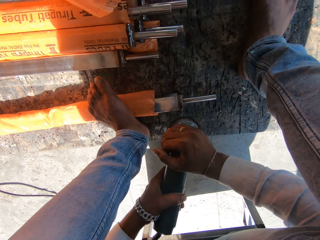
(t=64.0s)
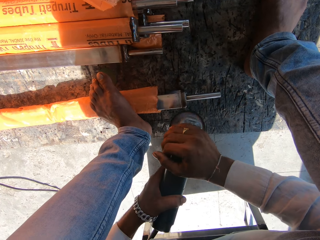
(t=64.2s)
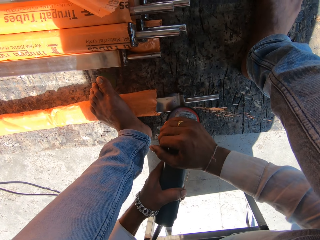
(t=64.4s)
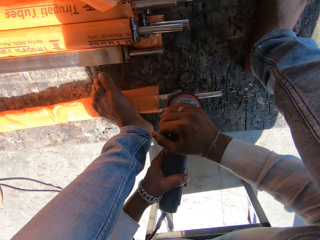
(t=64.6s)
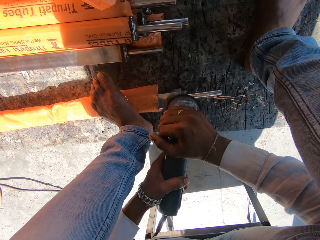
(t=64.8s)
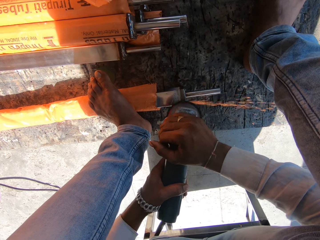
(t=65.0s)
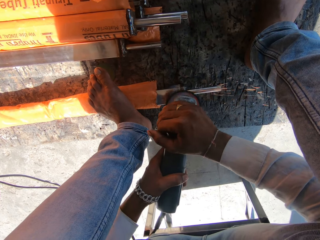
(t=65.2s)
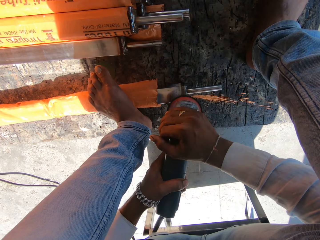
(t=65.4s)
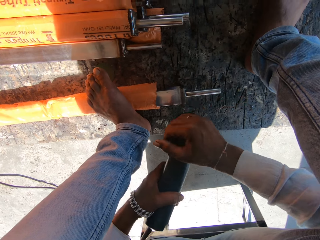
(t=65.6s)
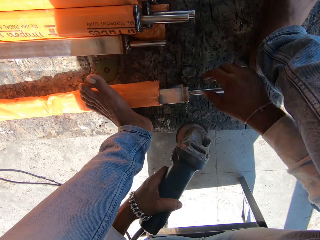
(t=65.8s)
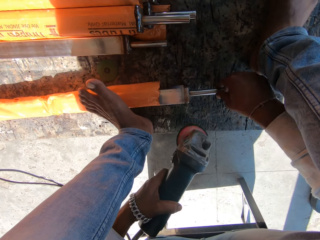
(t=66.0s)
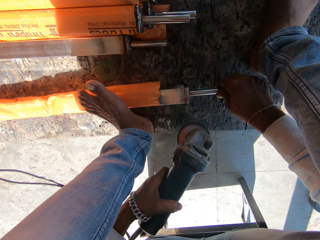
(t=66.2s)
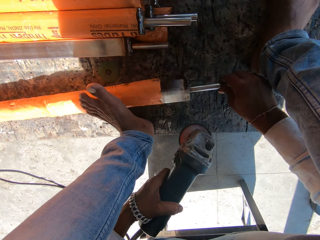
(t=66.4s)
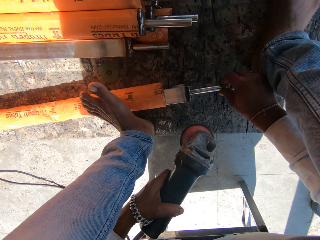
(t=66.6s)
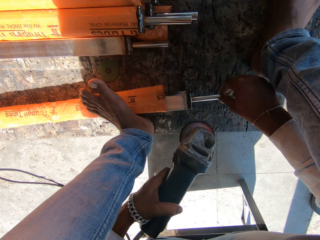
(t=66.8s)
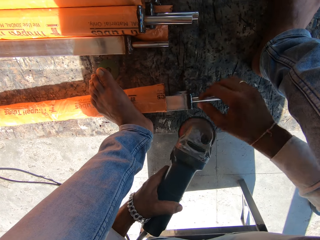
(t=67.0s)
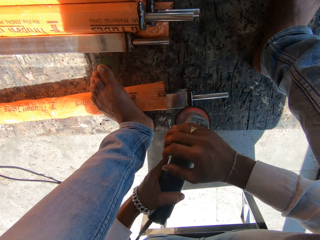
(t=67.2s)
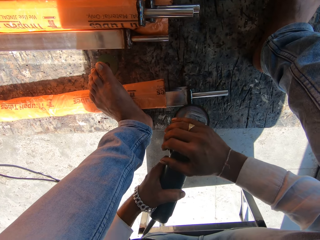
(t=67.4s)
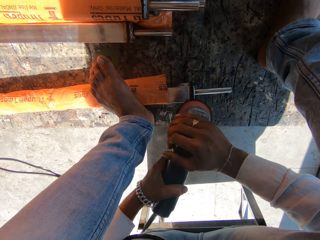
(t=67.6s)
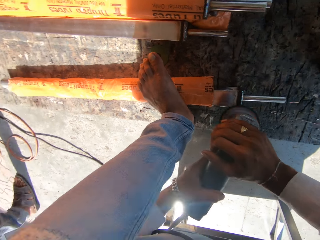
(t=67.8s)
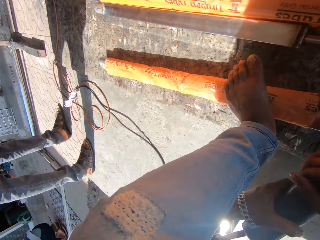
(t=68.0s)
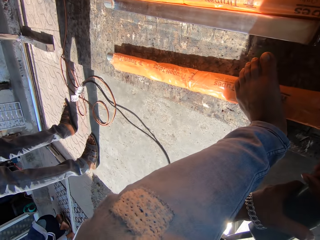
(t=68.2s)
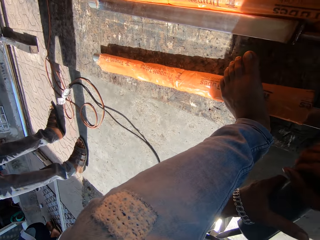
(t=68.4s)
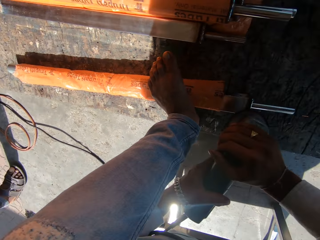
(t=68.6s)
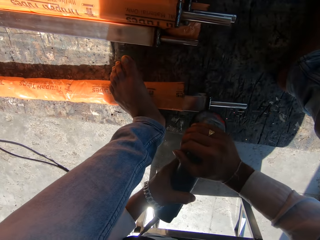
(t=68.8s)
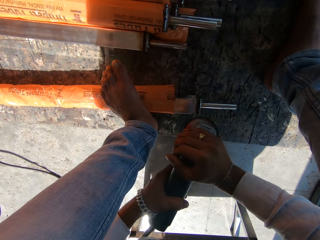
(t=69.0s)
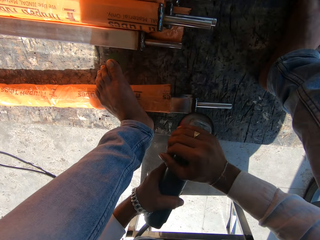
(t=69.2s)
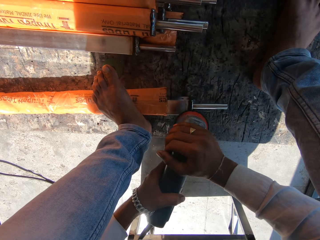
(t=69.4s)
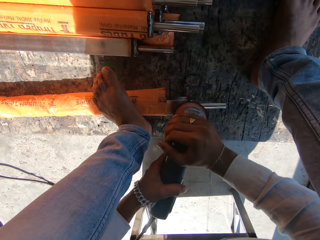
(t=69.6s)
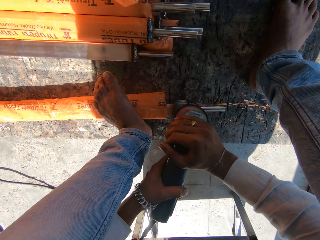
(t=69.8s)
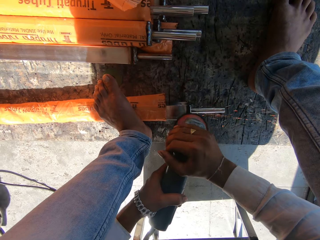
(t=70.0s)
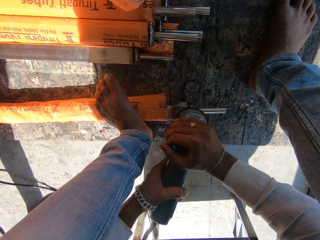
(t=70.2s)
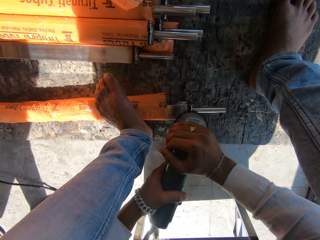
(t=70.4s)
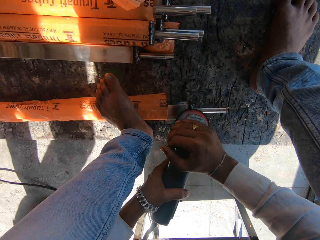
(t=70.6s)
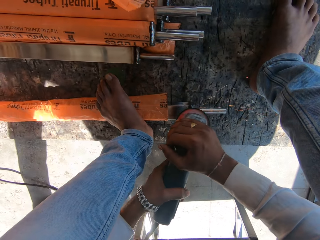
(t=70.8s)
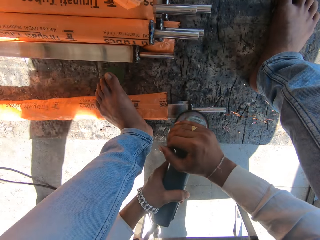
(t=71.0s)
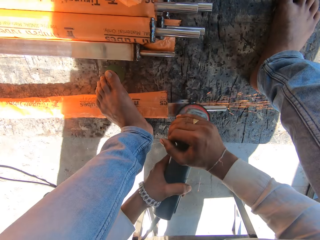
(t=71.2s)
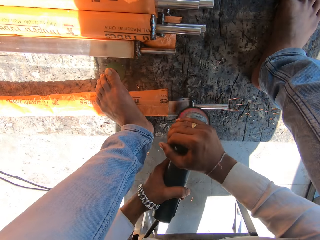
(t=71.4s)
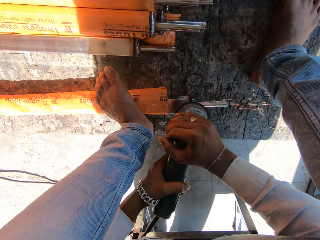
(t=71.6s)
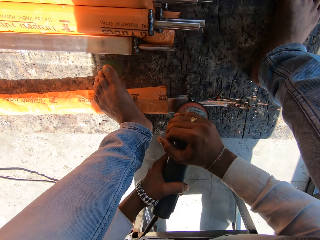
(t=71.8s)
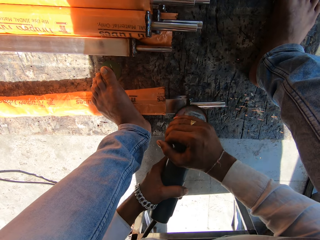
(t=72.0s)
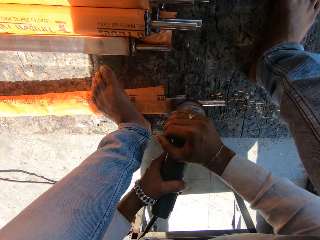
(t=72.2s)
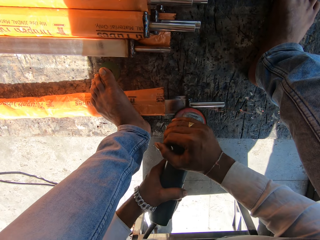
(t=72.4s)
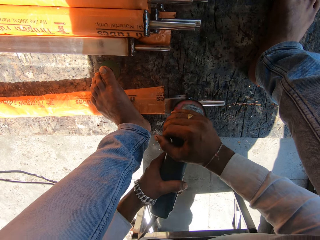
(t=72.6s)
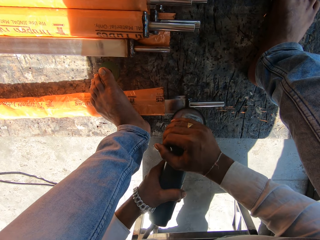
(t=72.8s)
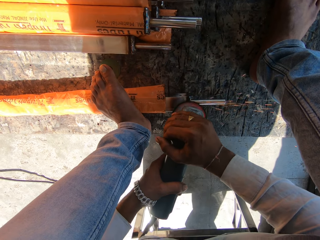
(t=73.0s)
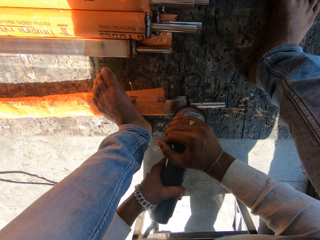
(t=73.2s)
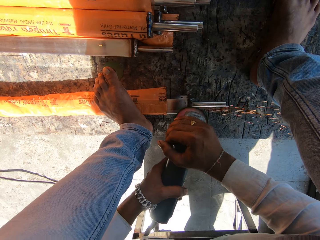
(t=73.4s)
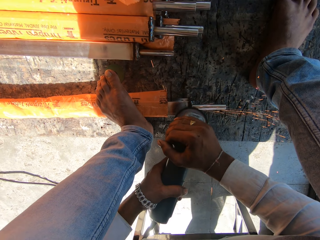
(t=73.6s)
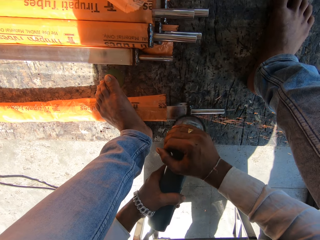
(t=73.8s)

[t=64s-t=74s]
The camera wearer removes his right hand from the rotary tool. He turns the edge of the aluminum rod or metal with his right hand. He sharpens the edge of the aluminum rod with the rotary tool in his hands. He smoothens the metal with the angle grinder. He looks sideways.

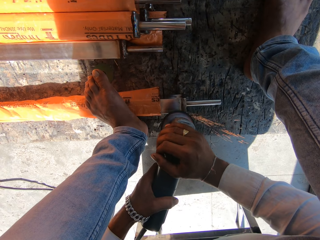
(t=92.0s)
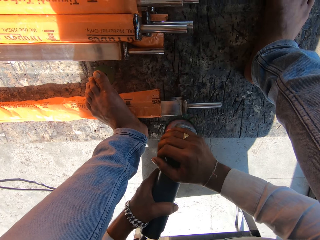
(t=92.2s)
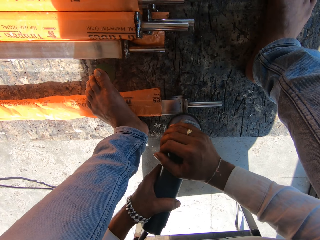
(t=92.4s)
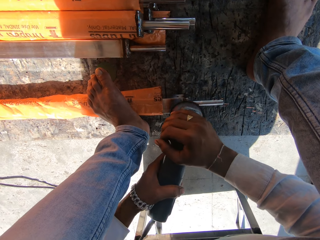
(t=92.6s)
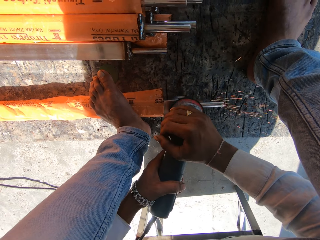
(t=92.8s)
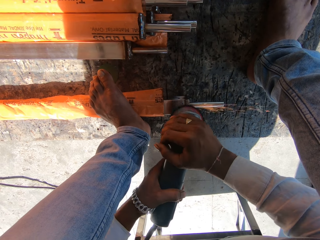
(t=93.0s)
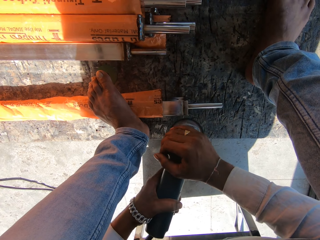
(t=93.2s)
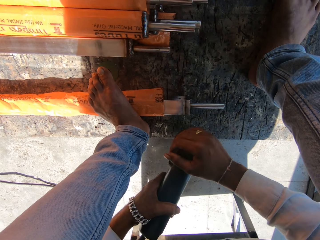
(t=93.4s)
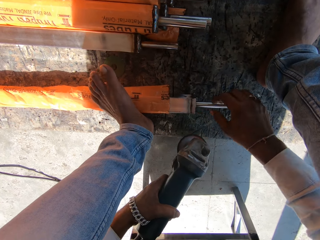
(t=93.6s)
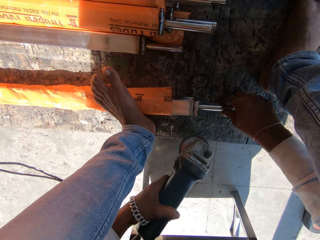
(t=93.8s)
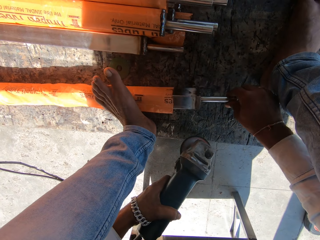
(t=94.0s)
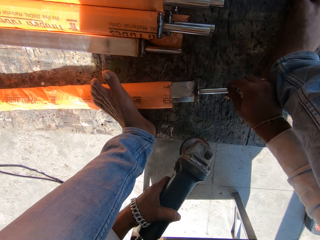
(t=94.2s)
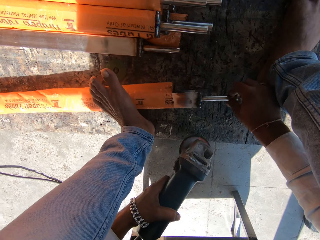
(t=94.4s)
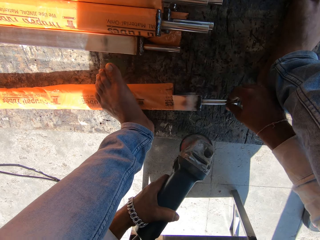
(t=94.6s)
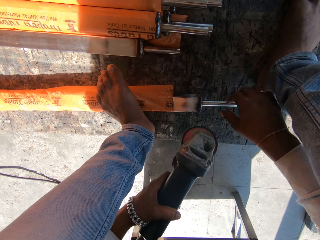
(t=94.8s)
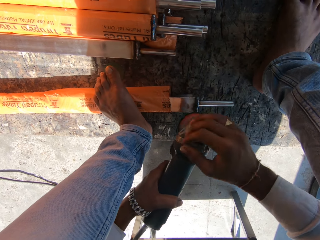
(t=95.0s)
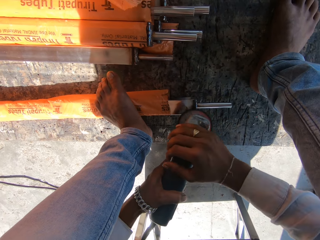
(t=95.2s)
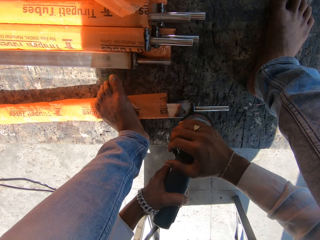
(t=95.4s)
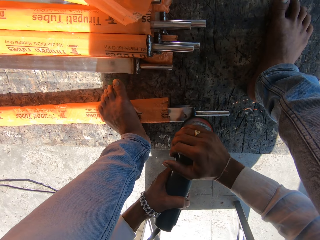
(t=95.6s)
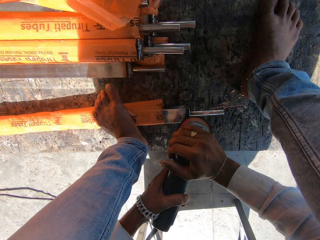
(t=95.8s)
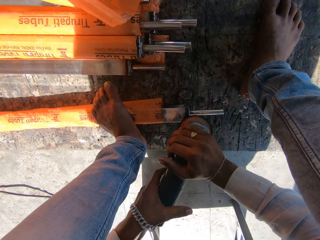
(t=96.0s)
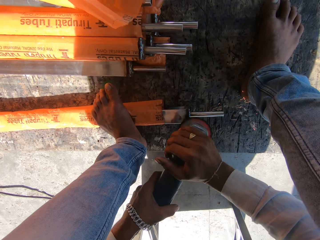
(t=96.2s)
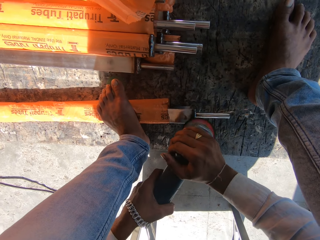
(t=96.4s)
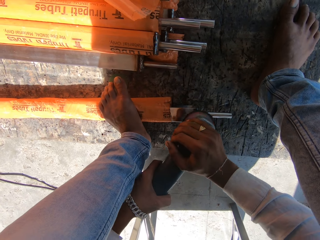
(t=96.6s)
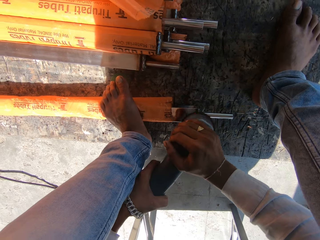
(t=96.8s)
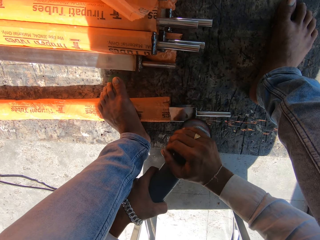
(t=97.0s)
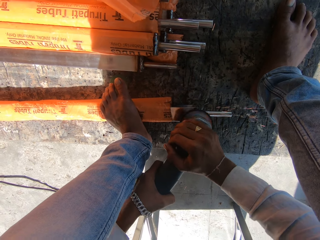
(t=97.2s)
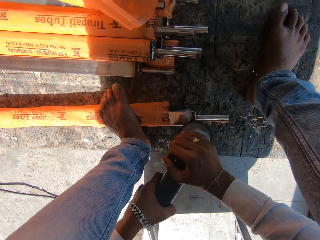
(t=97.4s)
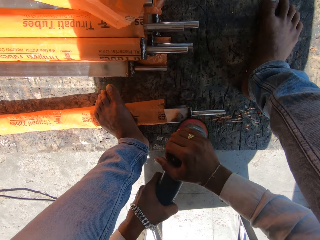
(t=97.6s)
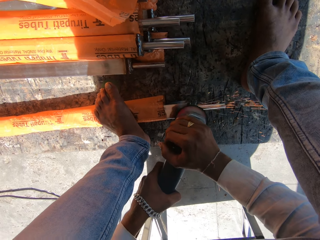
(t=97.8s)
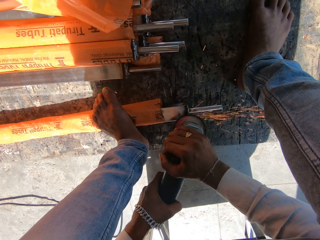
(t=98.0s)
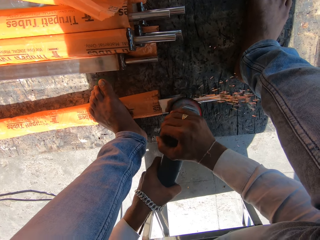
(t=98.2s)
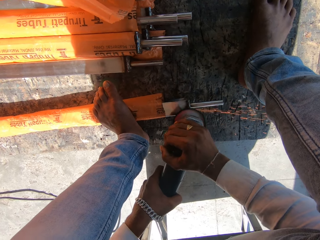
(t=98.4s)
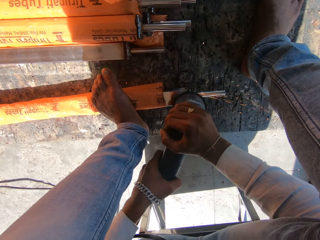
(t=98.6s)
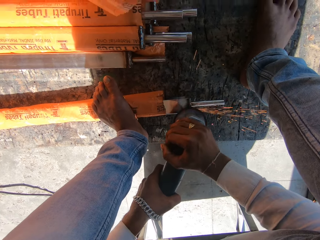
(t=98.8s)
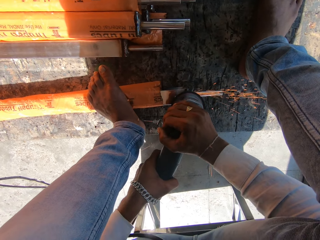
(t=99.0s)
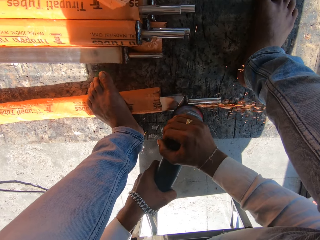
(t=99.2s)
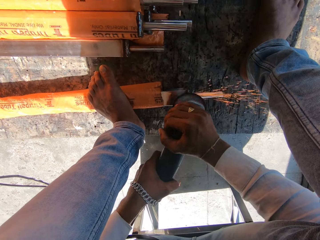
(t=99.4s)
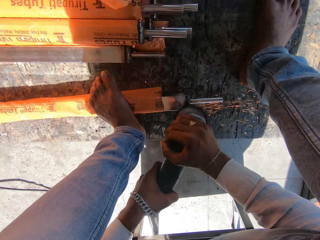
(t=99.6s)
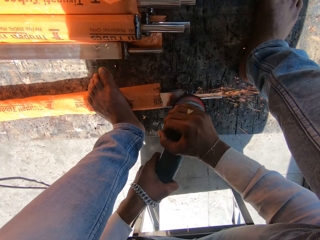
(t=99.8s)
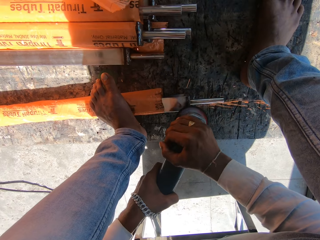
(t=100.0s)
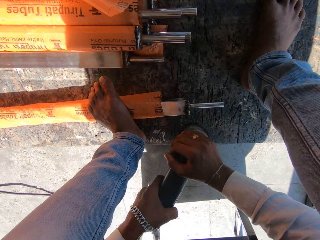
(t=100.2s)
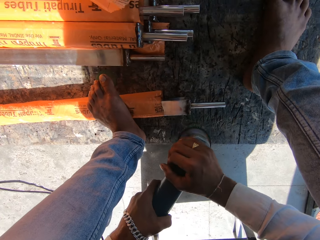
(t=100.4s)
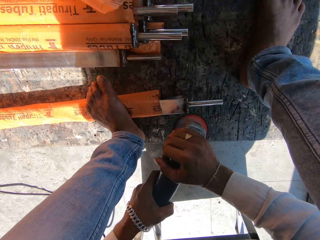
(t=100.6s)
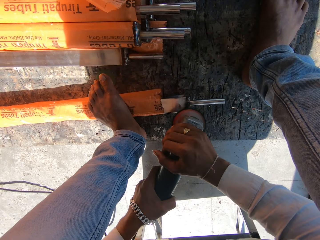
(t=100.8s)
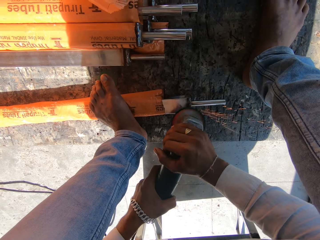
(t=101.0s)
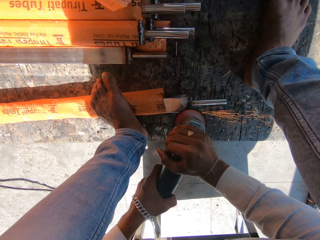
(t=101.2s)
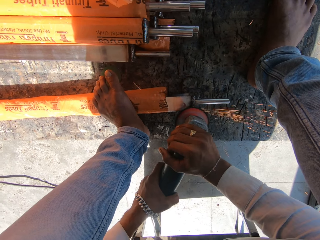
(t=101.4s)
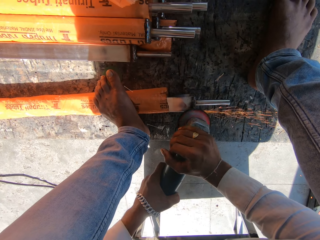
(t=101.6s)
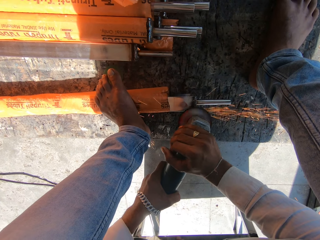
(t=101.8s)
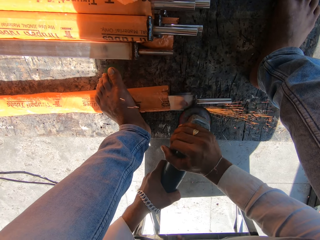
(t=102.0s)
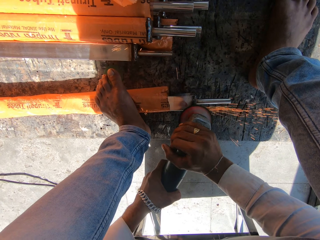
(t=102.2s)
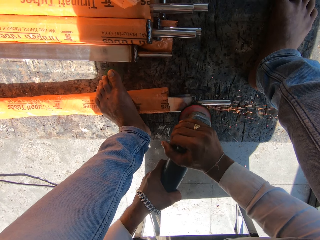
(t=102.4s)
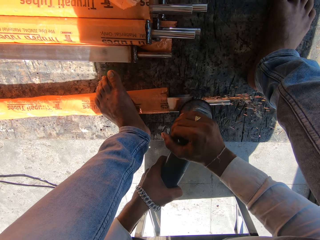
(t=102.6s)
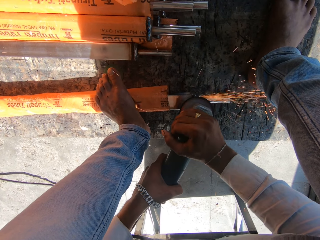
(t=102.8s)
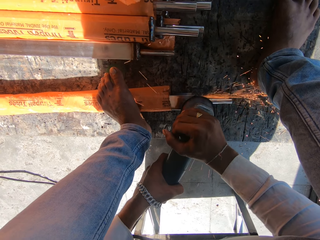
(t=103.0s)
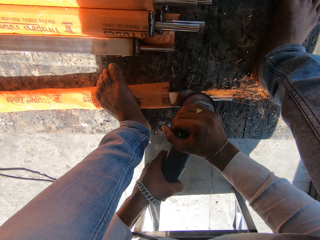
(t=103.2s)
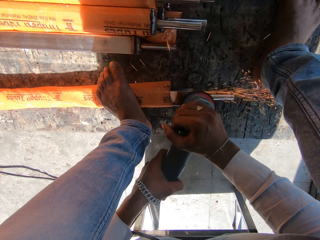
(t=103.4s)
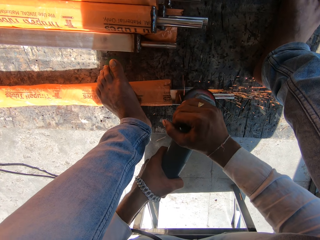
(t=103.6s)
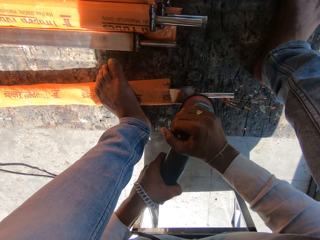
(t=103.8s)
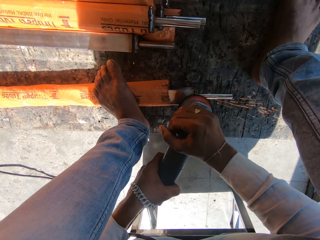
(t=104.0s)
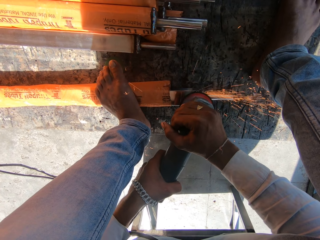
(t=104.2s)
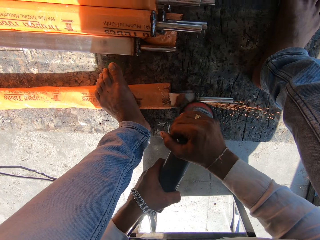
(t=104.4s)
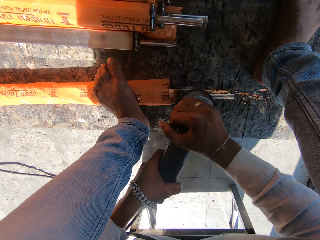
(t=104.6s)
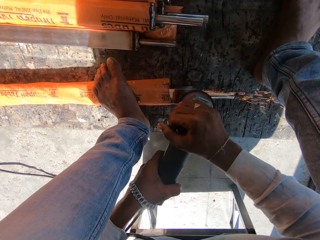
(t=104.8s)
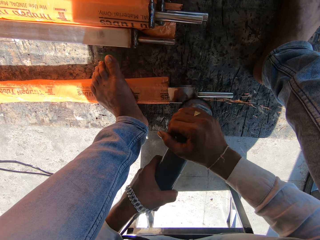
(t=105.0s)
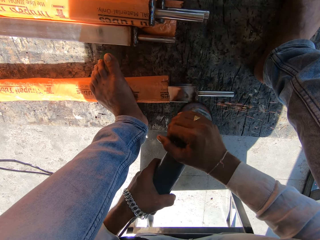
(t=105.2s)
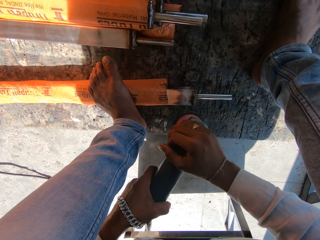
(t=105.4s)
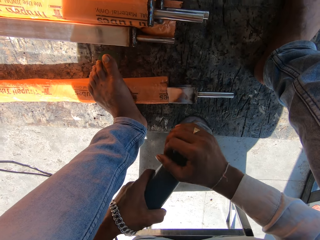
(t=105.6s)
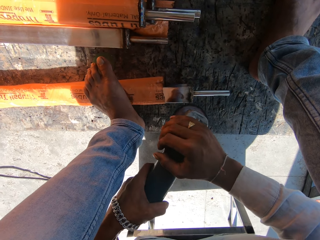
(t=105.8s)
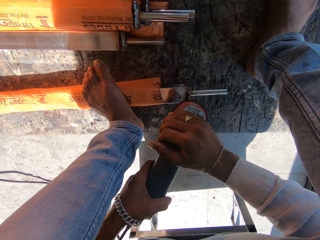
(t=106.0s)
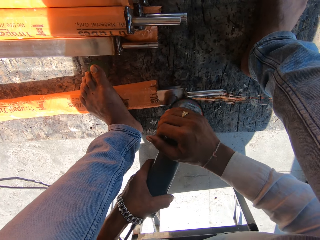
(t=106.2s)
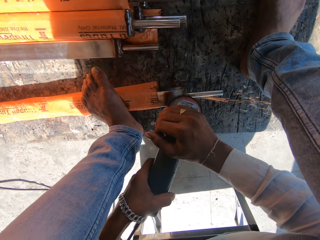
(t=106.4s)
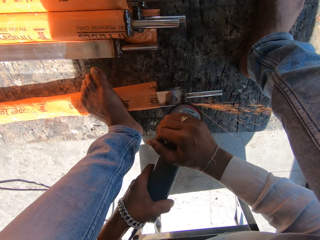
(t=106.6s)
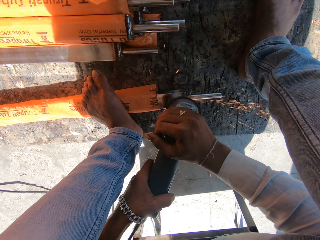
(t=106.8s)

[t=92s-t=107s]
The camera wearer removes his right hand from the rotary tool. He turns the edge of the aluminum rod or metal with his right hand. He sharpens the edge of the aluminum rod with the rotary tool in his hands. He smoothens the metal with the angle grinder.
